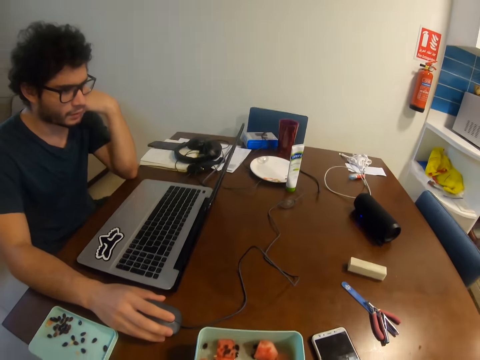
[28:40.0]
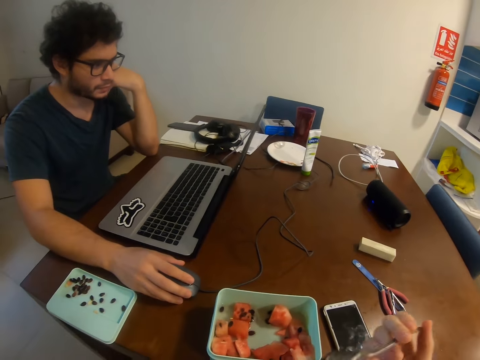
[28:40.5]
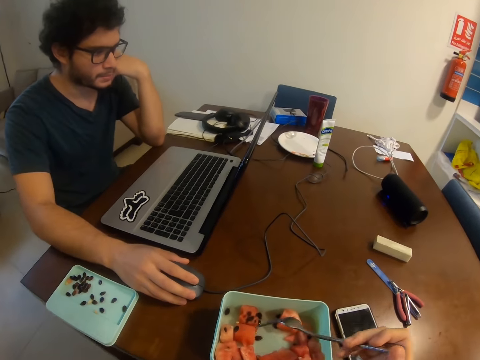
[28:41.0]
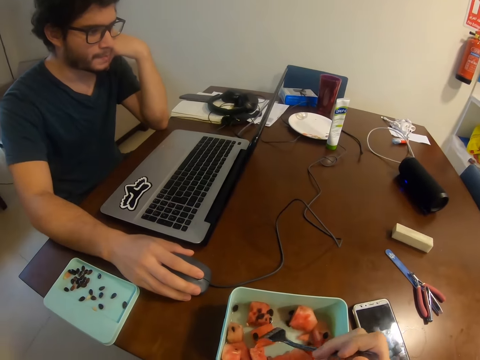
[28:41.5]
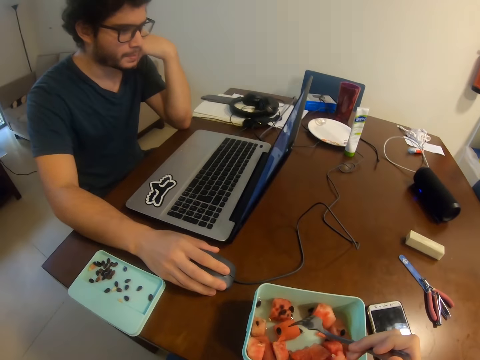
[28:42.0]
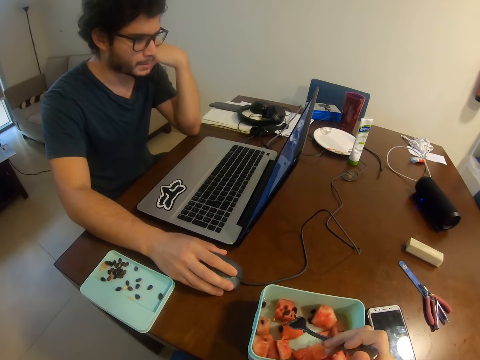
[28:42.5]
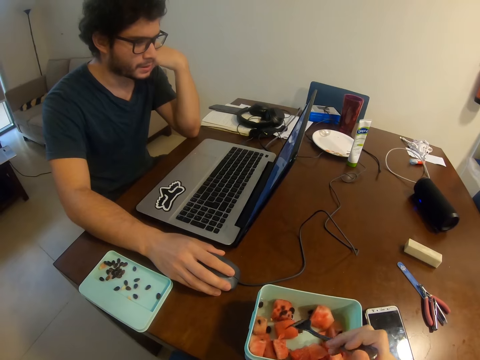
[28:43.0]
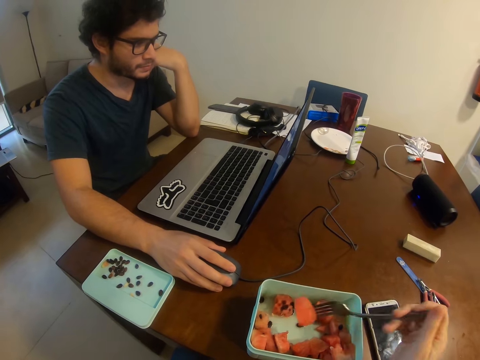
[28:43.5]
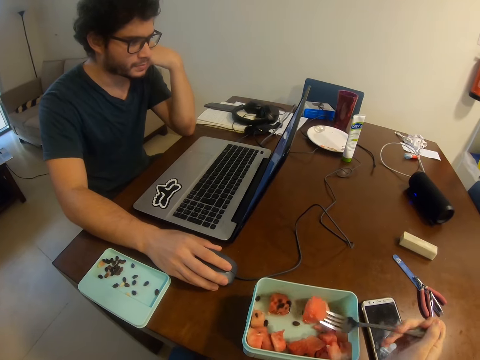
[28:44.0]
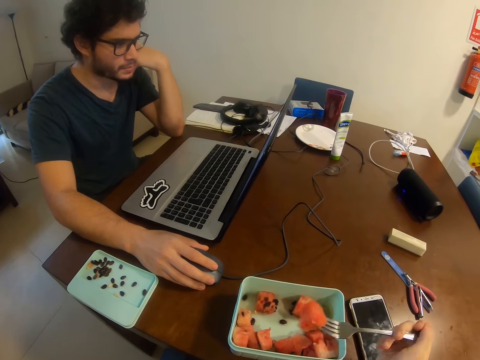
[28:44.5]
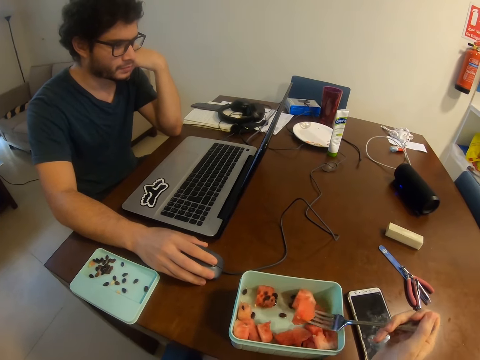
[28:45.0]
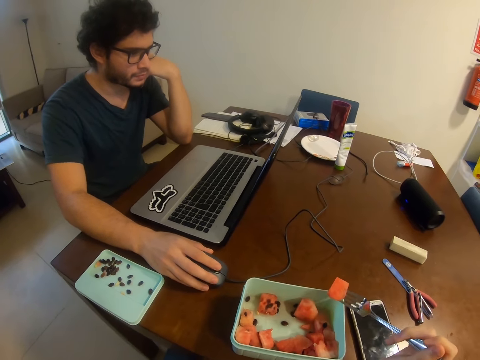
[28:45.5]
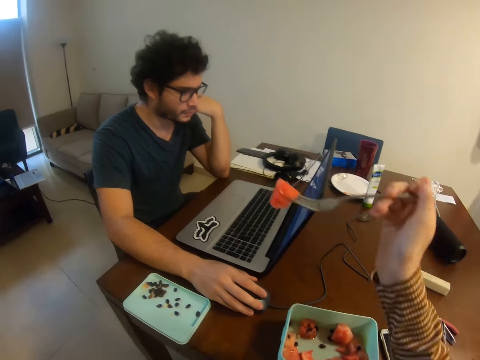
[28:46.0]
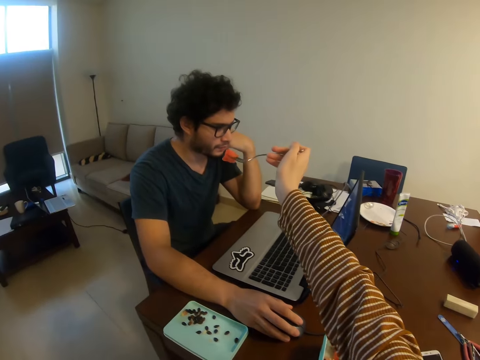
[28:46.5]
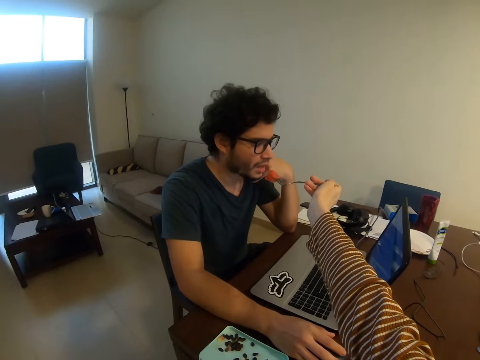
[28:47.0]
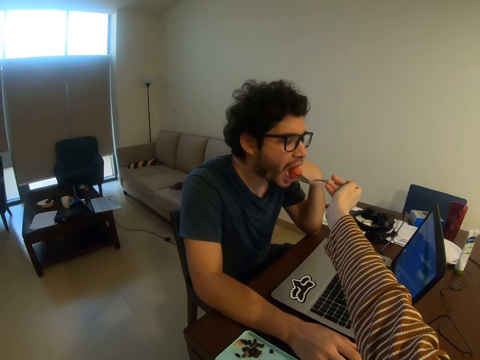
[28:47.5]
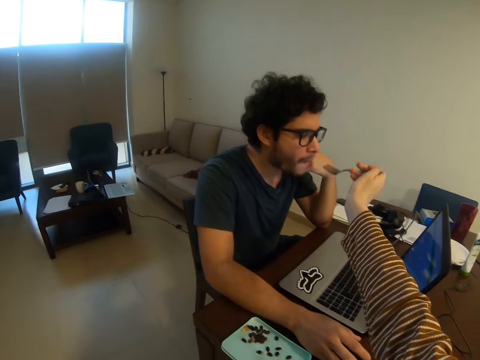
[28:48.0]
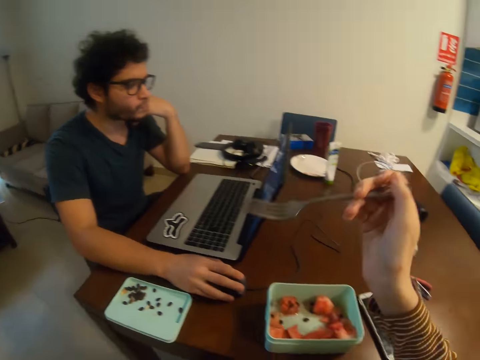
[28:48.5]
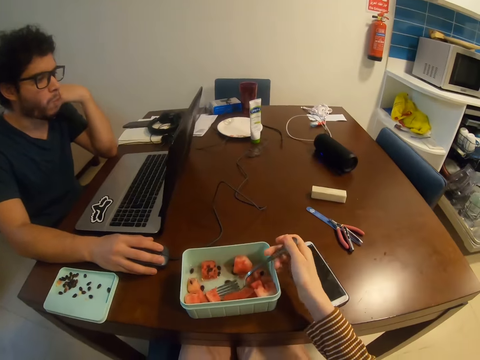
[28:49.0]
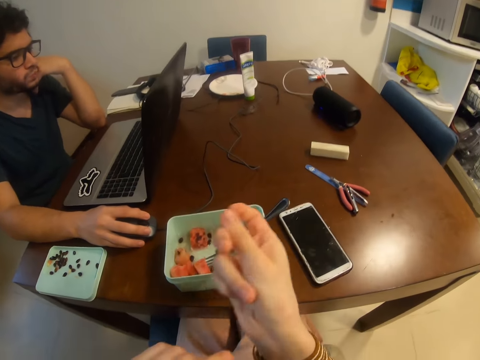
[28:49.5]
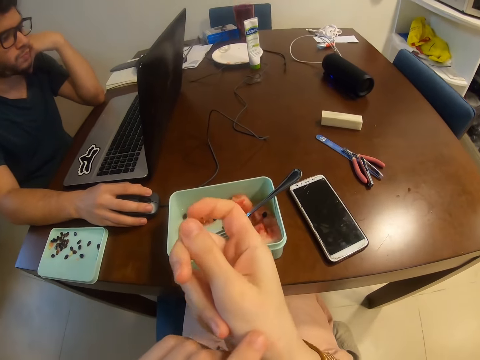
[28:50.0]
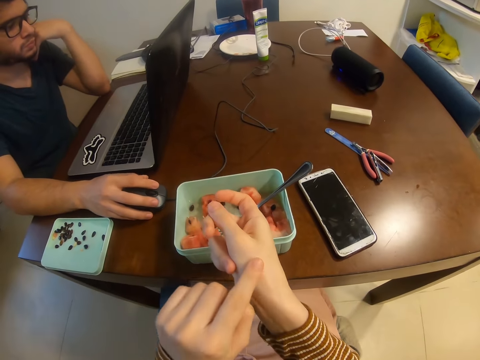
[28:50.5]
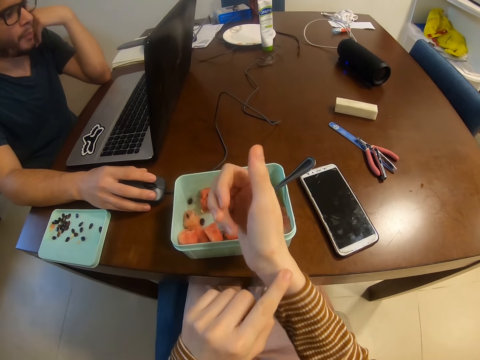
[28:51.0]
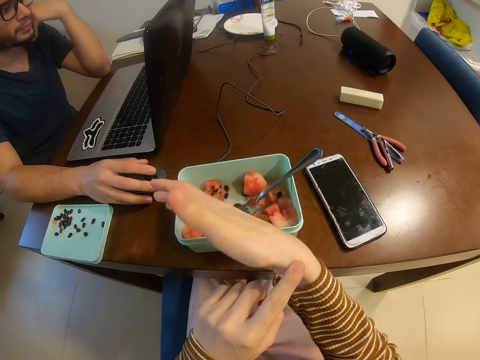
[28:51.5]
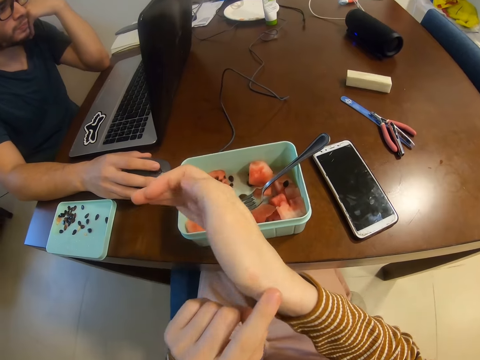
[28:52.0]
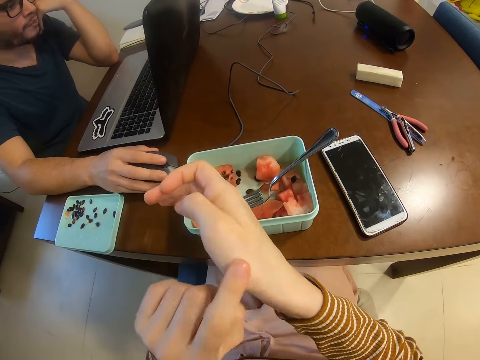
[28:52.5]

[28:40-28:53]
A man operates a laptop. The camera wearer picks up a fruit. They feed the man fruit. They drop the fork in the tin. They check their hand. They scratch their hand.

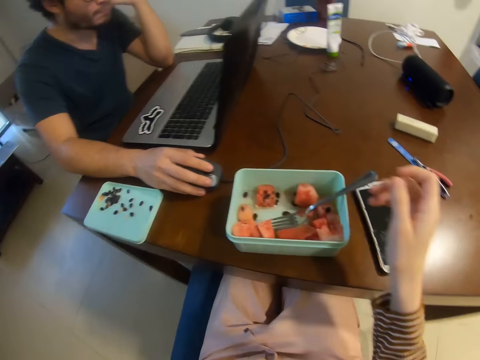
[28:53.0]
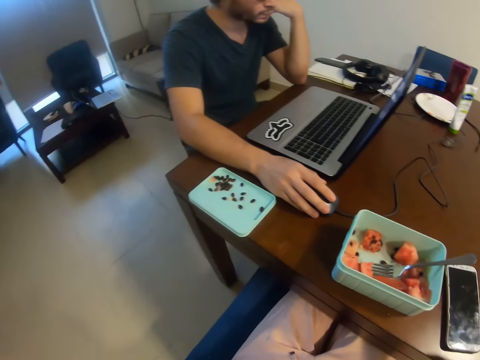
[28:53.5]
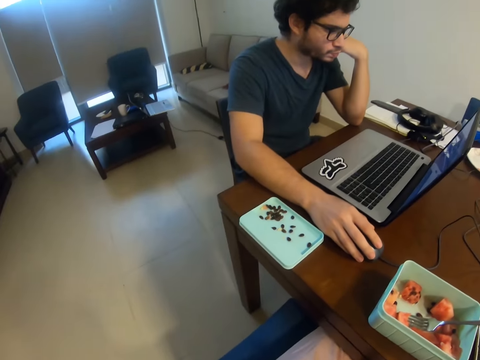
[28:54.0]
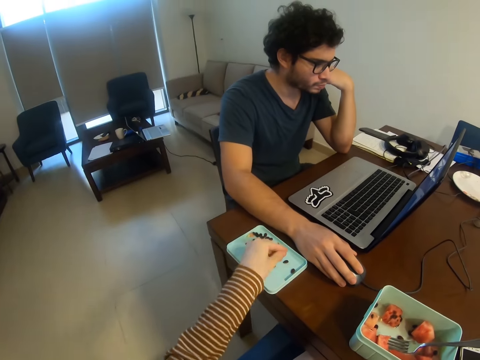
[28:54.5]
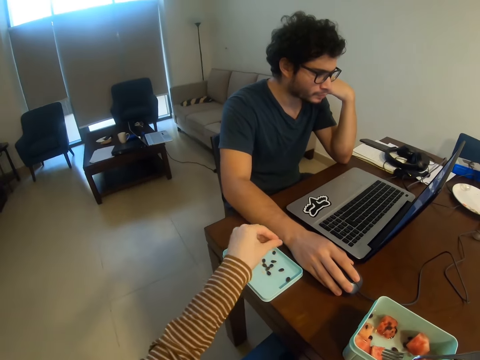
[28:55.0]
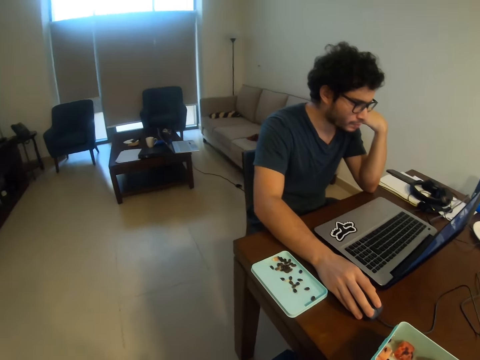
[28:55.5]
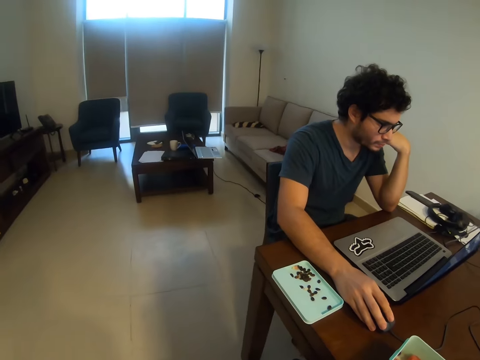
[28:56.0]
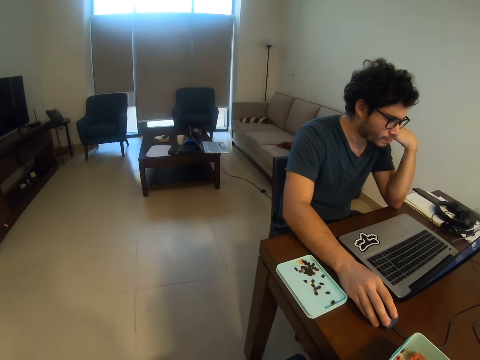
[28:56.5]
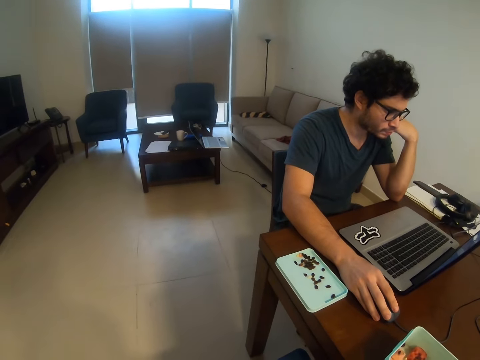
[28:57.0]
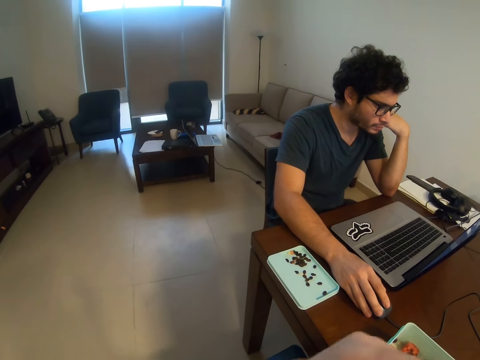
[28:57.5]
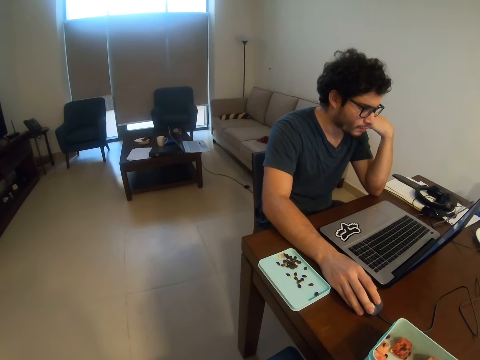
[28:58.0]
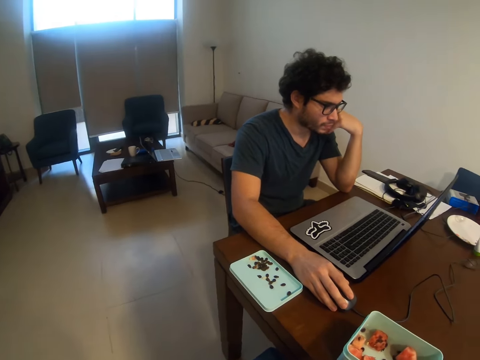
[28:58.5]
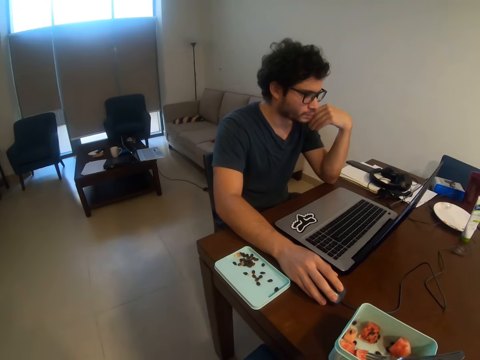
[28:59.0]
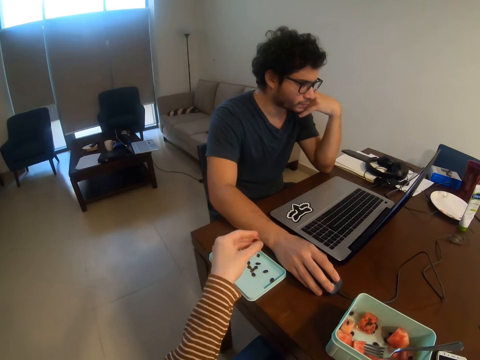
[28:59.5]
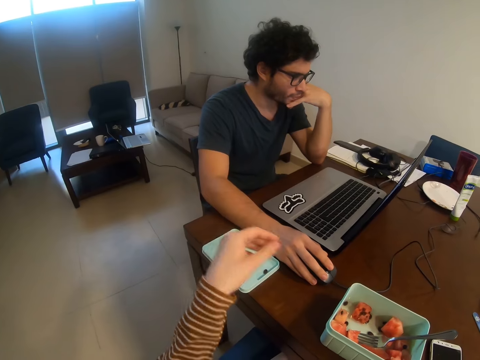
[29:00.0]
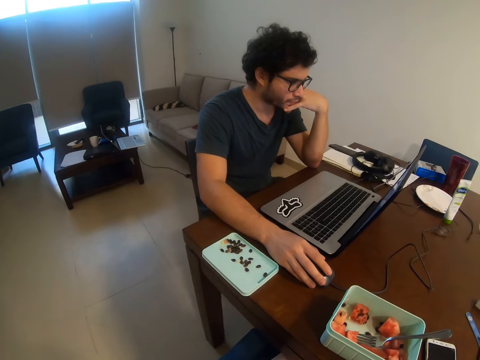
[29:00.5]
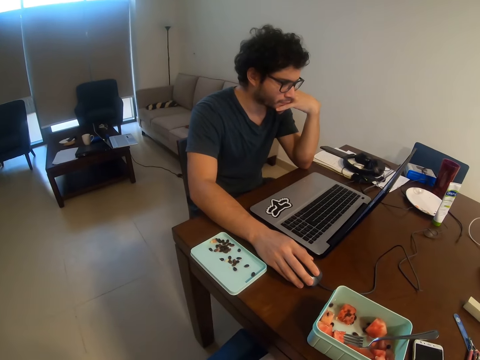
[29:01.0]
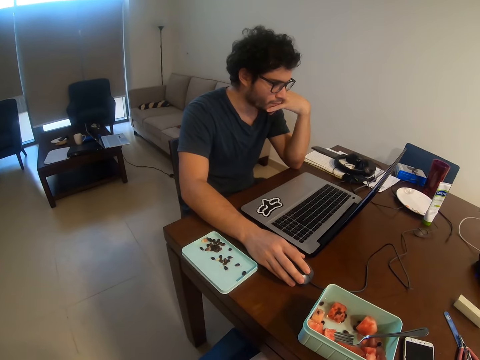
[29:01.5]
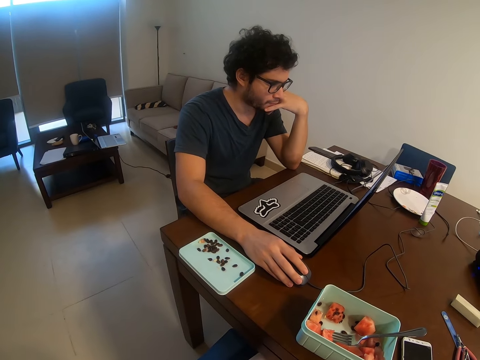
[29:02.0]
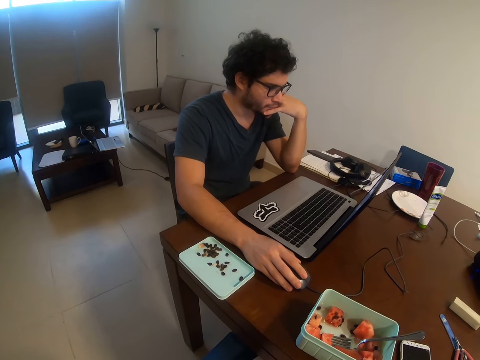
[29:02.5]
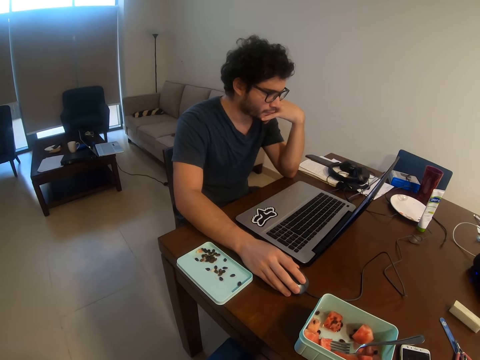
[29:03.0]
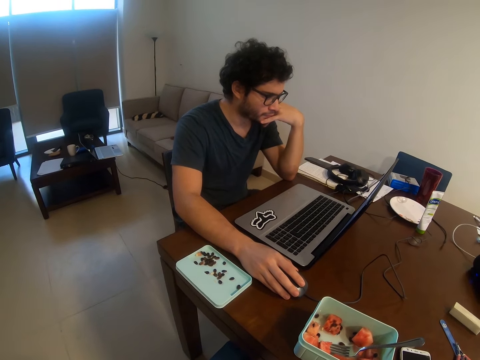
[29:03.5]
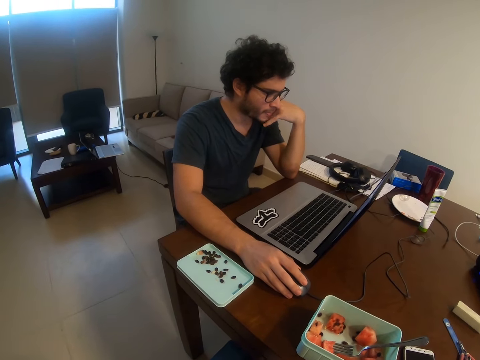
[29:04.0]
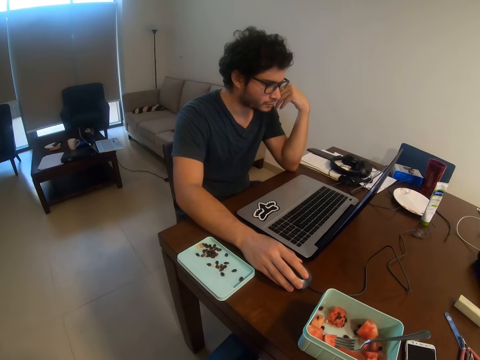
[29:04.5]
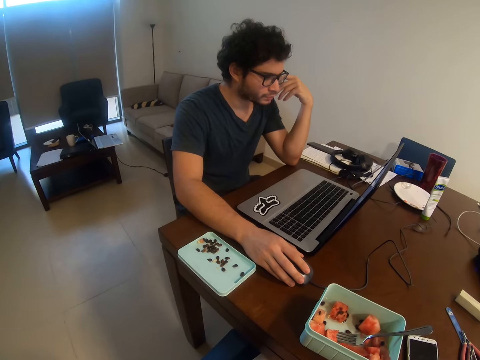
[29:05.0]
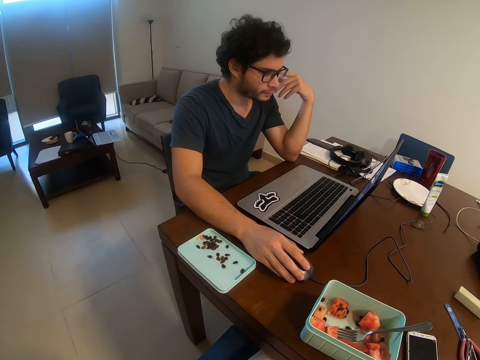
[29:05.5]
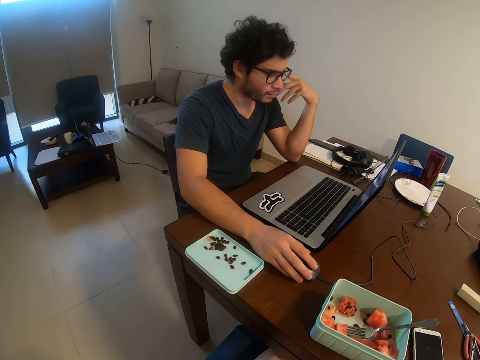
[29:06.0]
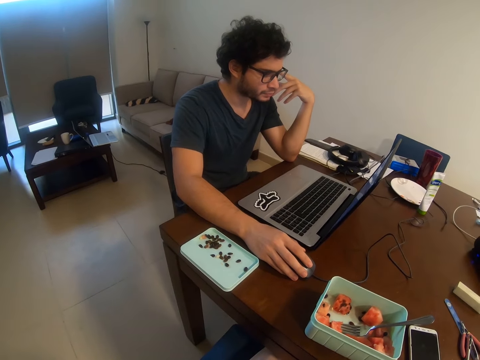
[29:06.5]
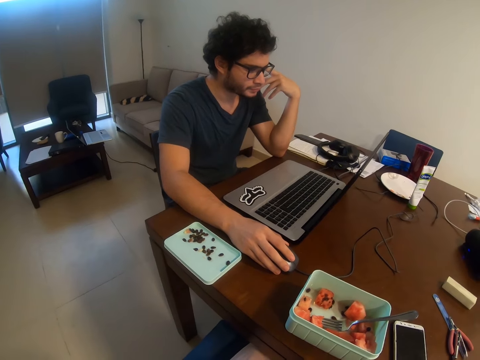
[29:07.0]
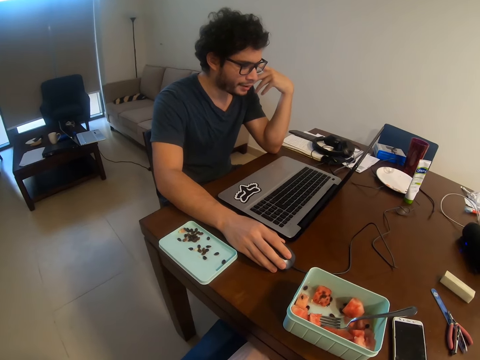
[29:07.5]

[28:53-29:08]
A man operates a laptop. The camera wearer drops a fruit seed on the lid. The man operates the laptop. The camera wearer looks around the house. They drop a fruit seed on the lid. They look around the table.
